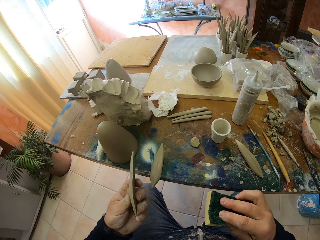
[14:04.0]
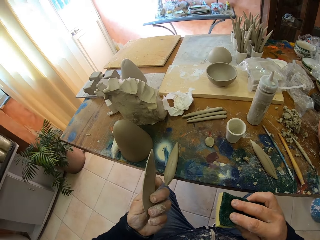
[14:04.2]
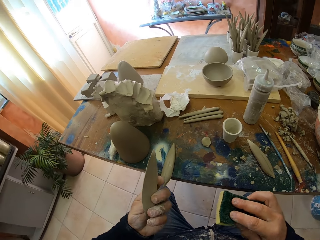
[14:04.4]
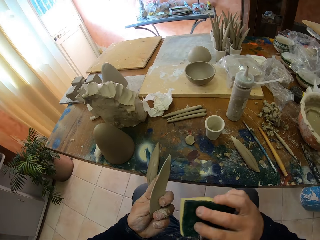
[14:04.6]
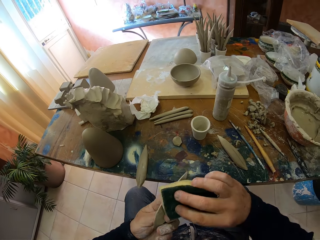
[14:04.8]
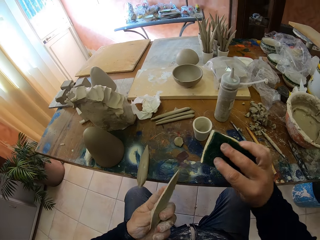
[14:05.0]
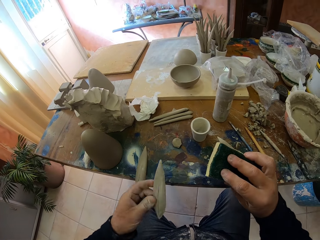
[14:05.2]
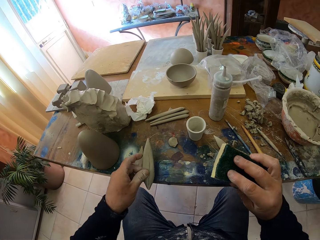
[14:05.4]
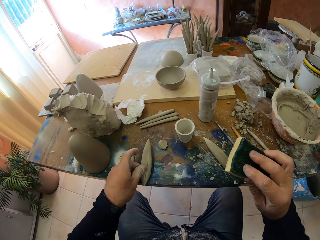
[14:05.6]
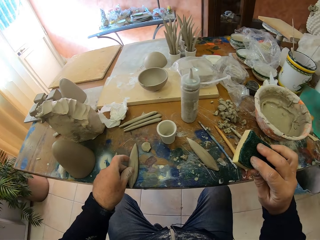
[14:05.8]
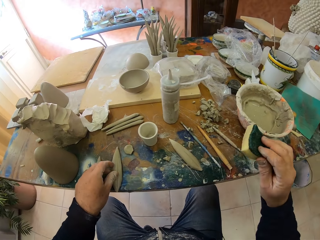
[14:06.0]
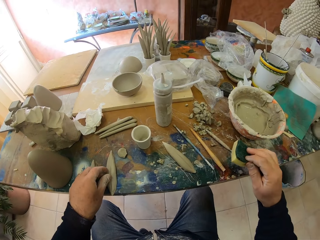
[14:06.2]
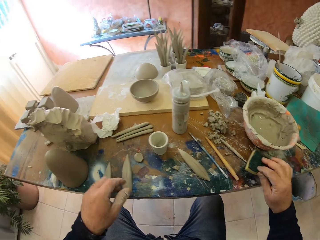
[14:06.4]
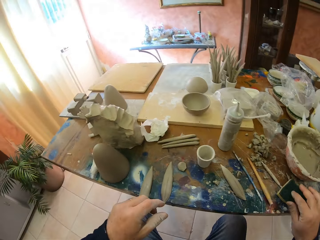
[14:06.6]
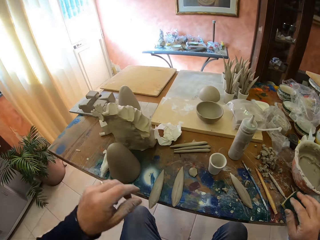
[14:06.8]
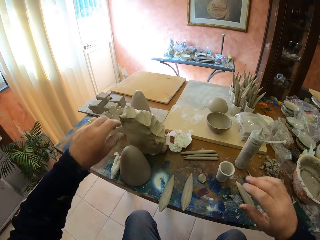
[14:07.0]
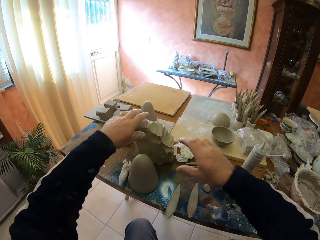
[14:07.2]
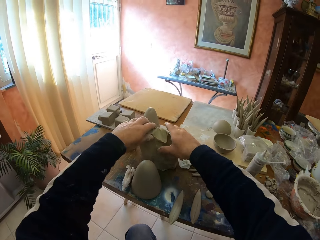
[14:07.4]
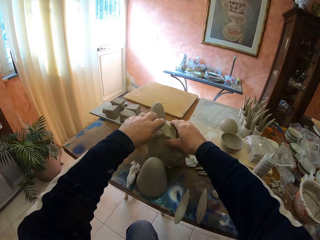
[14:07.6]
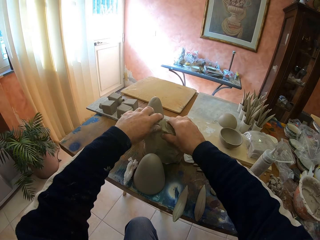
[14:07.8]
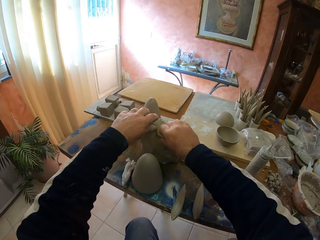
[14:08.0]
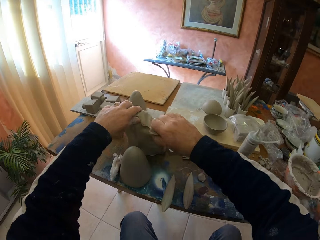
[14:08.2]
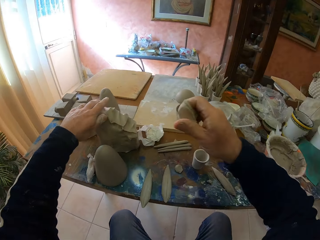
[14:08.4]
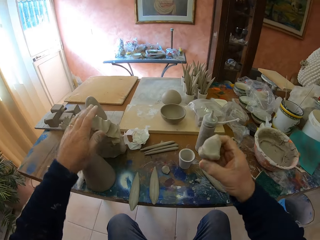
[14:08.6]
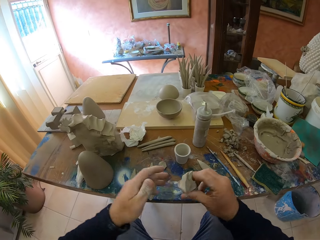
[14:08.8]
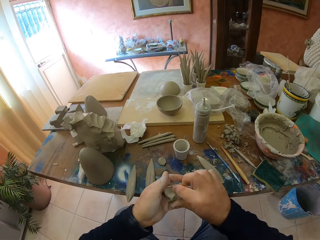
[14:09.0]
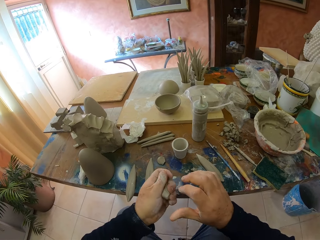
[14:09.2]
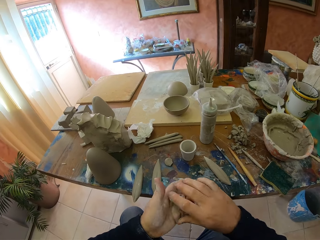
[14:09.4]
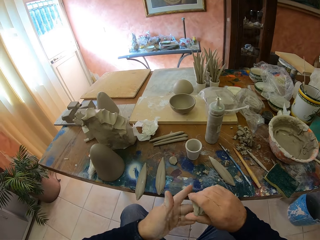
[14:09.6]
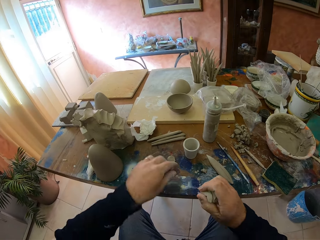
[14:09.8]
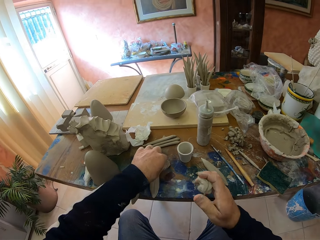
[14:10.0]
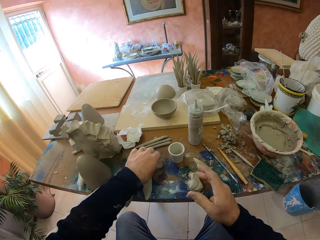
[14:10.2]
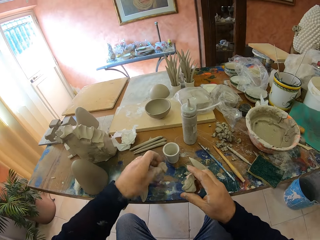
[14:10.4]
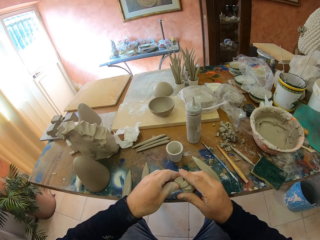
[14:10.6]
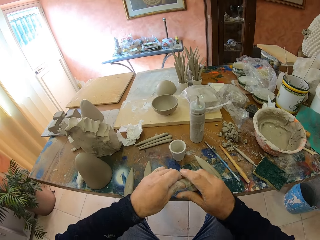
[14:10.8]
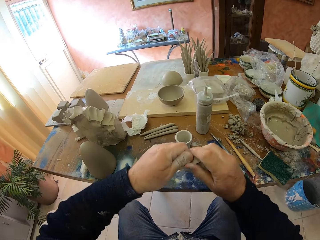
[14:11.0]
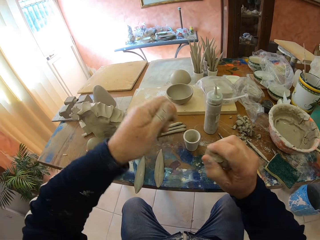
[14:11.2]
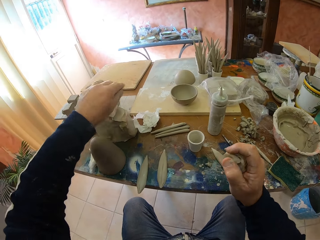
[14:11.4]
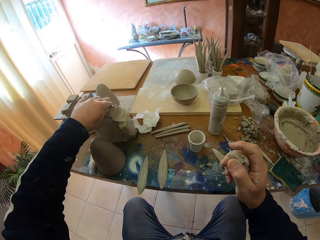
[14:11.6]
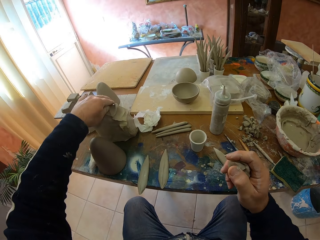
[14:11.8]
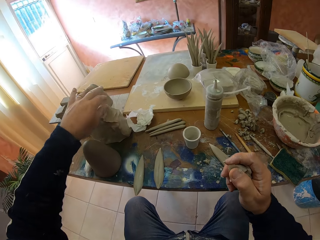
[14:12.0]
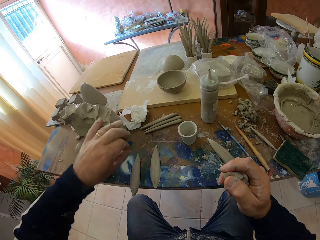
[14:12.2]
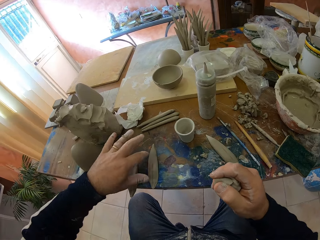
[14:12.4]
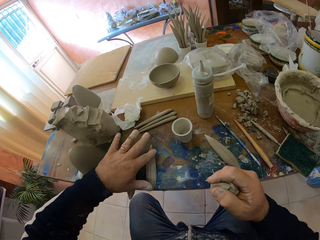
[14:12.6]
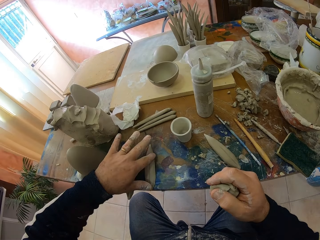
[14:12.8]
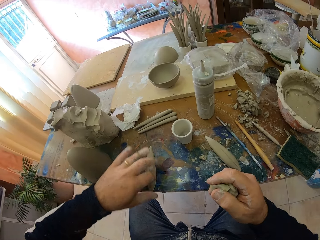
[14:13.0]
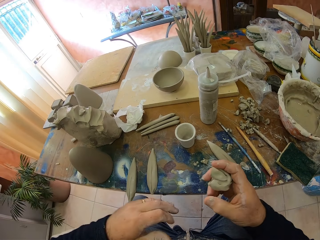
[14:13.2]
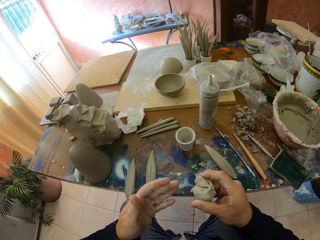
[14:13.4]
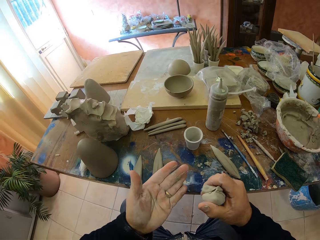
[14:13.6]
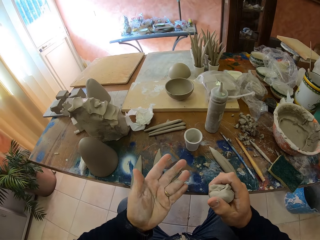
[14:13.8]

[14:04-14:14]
The camera wearer puts the clay on the table. They put the super bright on the table. They pluck out the clay. They mold the clay.

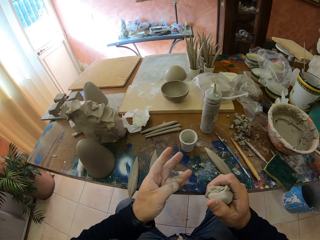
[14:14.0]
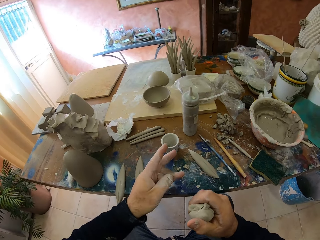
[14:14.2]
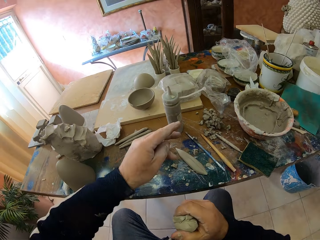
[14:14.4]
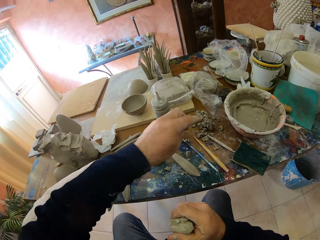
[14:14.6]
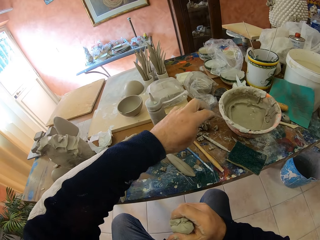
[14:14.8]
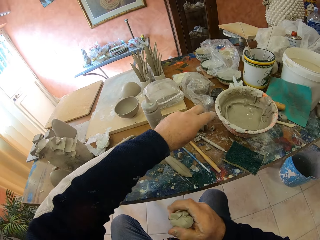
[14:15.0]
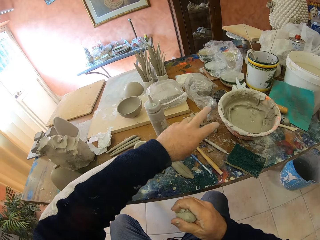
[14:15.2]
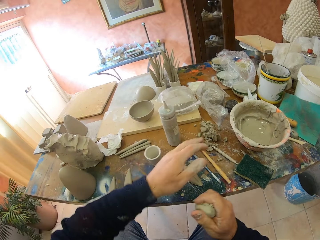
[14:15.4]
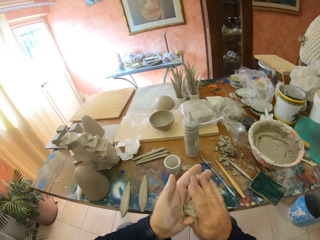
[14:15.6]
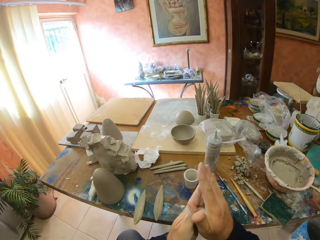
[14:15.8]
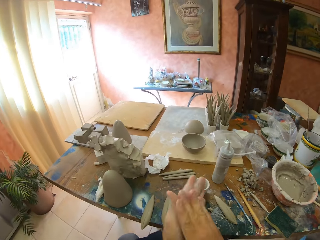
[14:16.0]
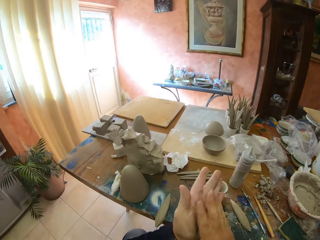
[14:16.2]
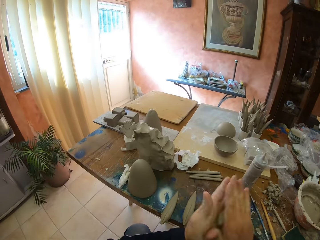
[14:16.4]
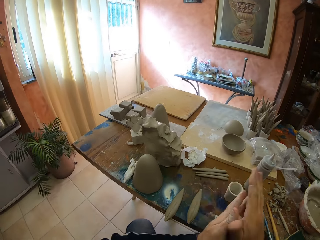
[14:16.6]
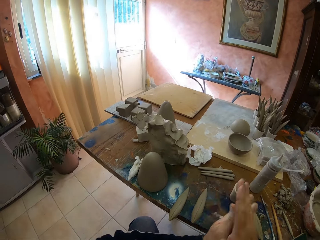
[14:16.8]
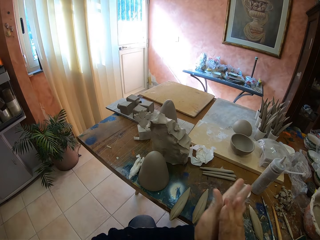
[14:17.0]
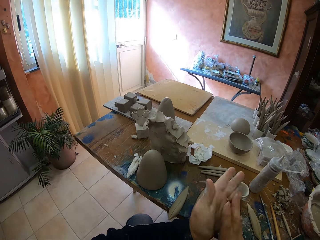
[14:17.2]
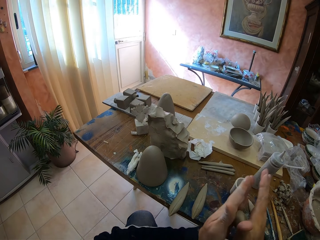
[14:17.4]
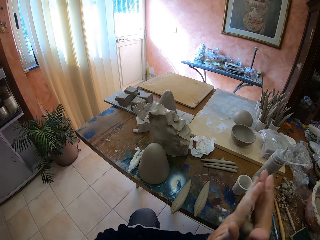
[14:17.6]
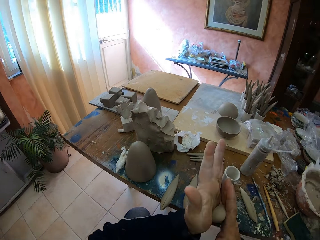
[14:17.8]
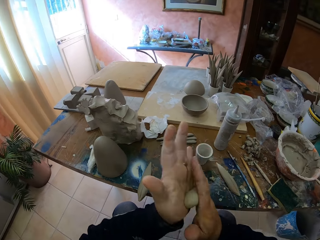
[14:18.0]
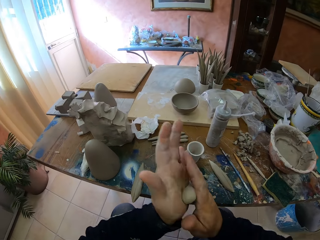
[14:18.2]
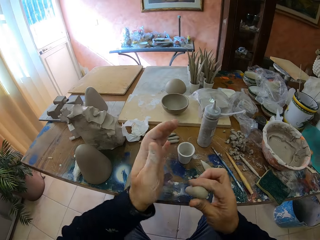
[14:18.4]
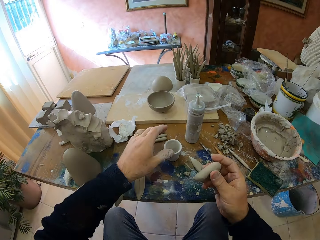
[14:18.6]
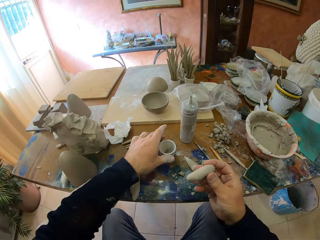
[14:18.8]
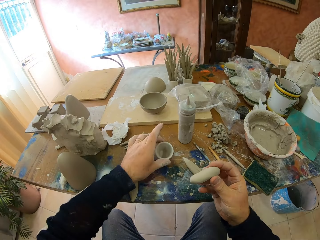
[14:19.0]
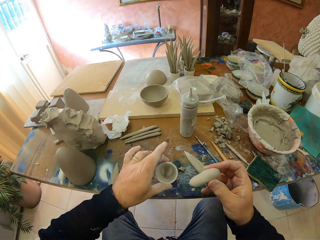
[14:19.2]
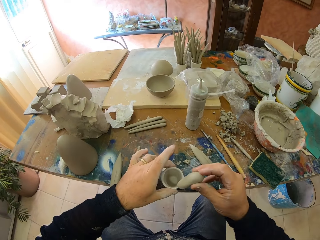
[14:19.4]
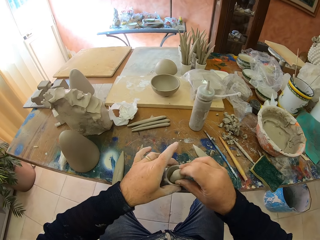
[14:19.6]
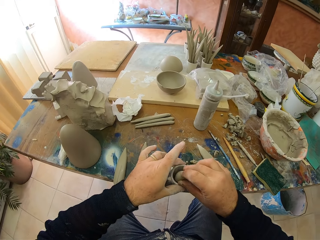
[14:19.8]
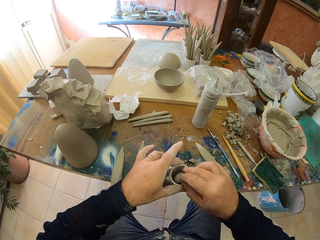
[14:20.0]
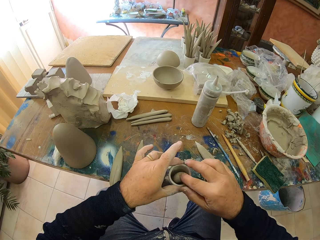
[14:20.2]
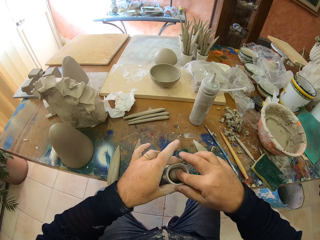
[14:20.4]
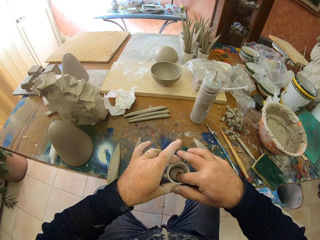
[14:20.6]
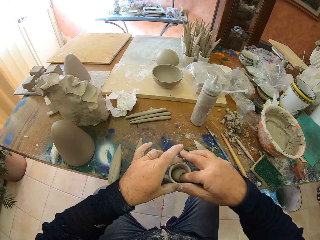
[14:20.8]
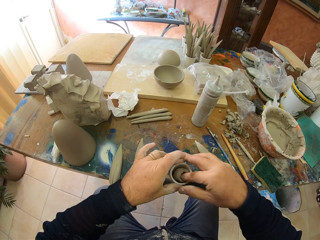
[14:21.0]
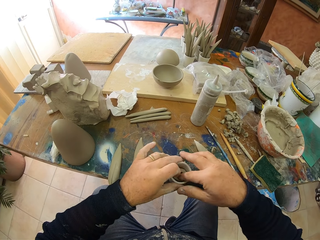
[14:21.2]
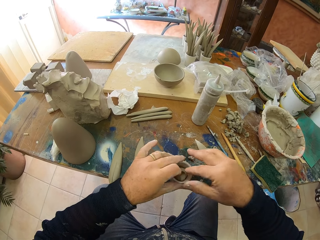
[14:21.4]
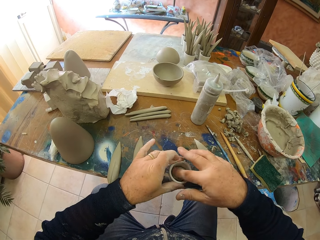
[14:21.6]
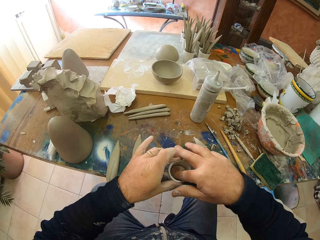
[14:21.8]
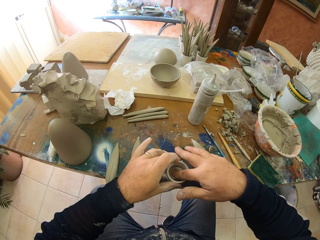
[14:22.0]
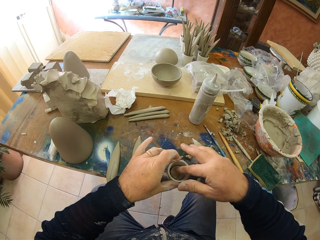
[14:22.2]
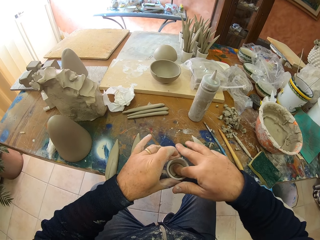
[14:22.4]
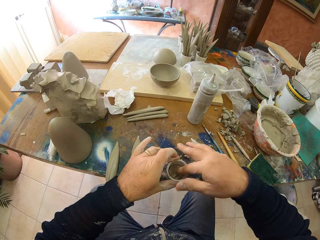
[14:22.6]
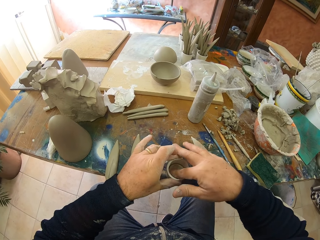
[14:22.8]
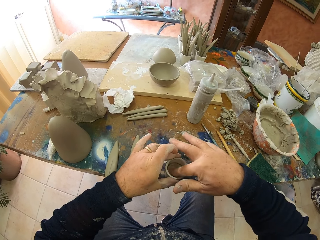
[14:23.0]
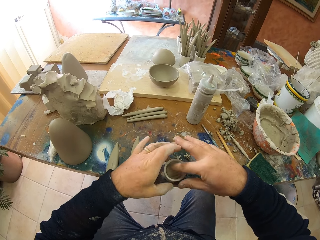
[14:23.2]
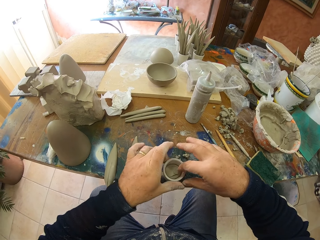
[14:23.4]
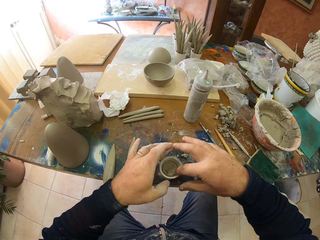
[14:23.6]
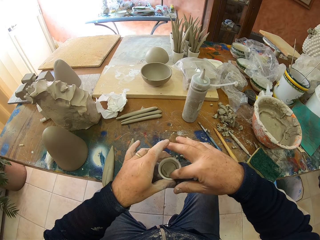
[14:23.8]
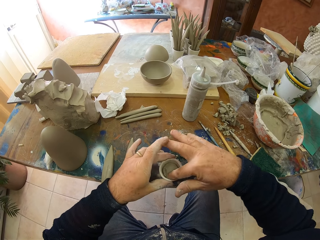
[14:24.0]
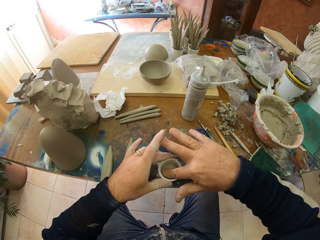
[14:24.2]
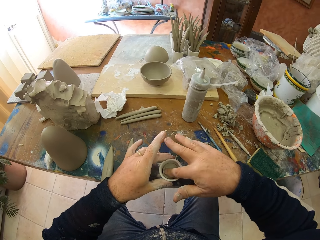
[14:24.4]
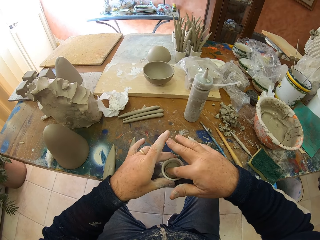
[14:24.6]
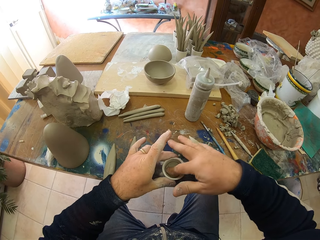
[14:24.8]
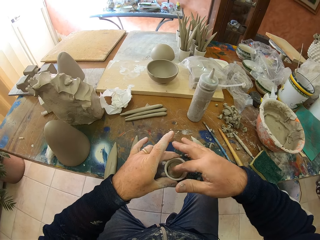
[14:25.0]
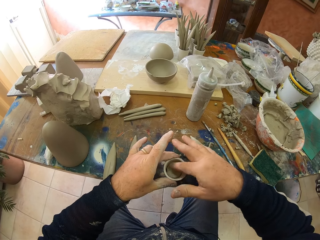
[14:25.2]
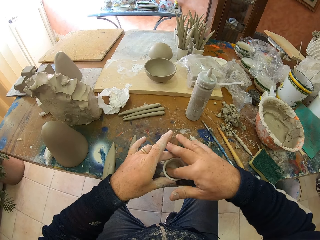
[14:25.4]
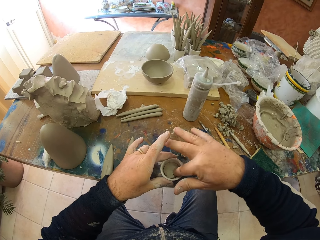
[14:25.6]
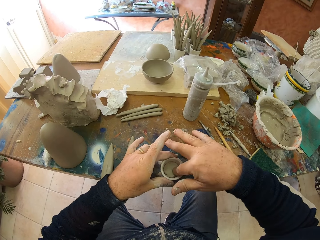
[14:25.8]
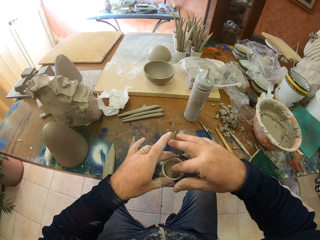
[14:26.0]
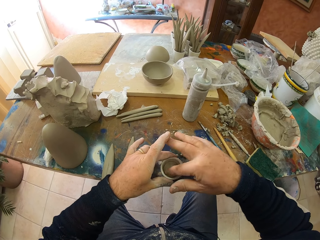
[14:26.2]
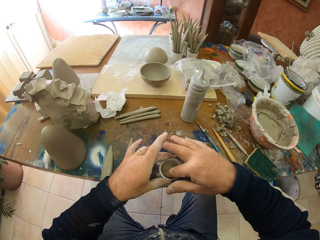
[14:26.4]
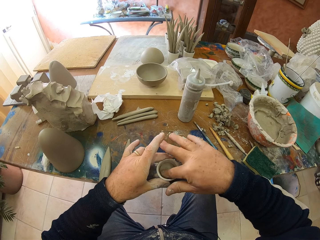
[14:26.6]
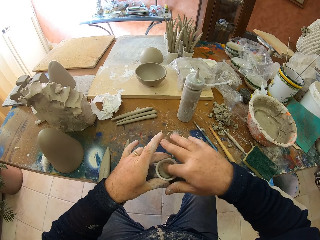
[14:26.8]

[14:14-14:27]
The camera wearer rolls the clay in his hands. He picks up a container. He puts the clay in the container, a molding cup.
